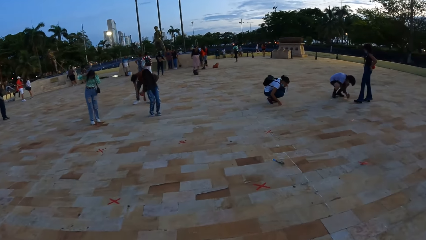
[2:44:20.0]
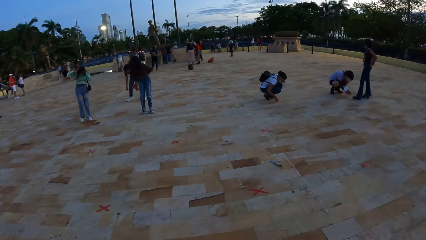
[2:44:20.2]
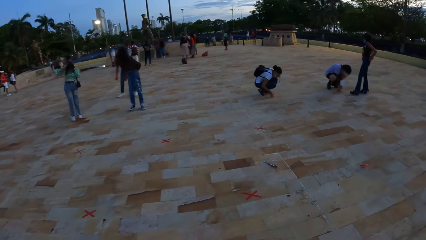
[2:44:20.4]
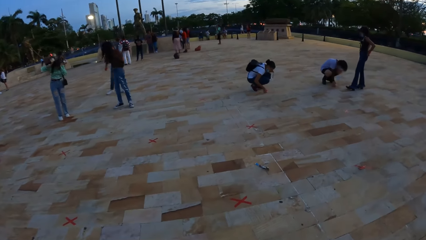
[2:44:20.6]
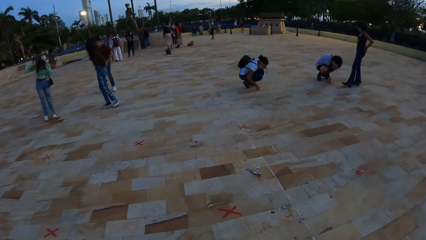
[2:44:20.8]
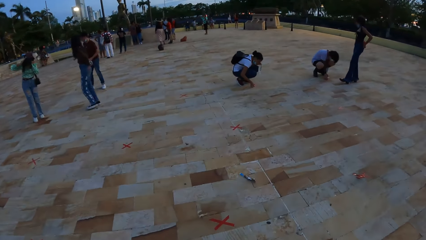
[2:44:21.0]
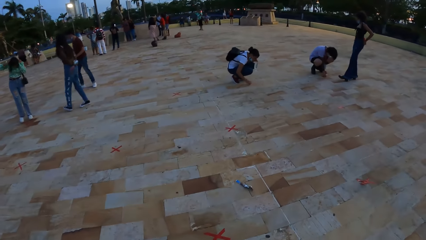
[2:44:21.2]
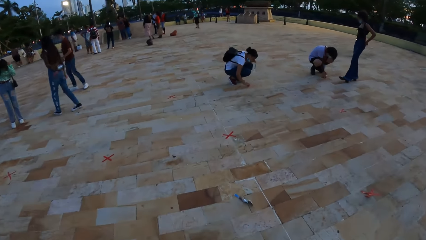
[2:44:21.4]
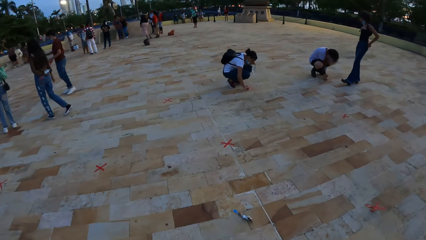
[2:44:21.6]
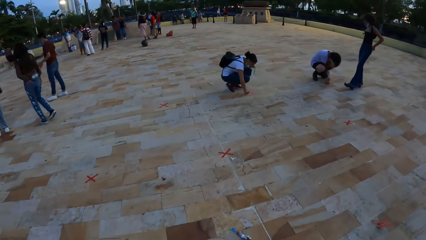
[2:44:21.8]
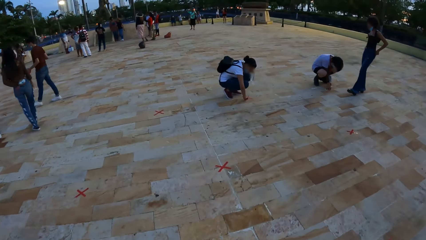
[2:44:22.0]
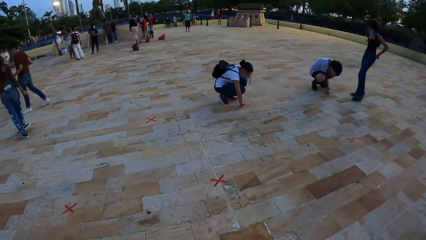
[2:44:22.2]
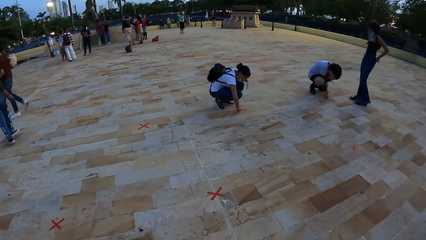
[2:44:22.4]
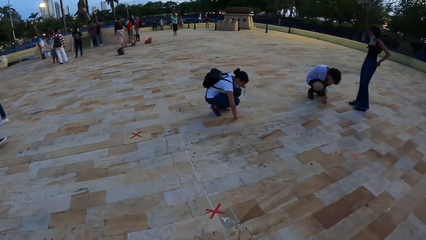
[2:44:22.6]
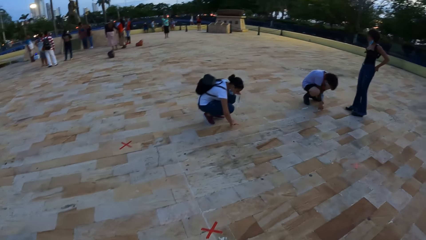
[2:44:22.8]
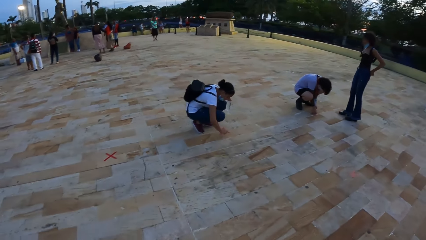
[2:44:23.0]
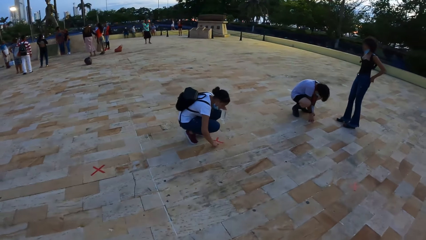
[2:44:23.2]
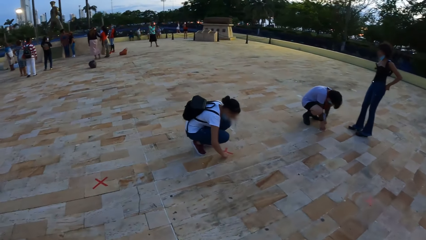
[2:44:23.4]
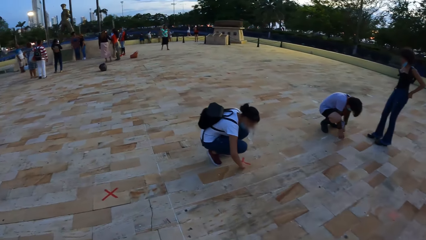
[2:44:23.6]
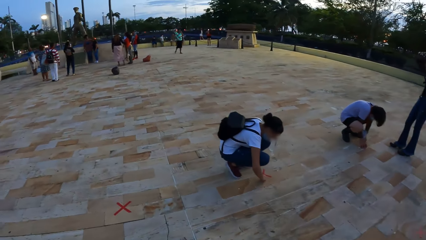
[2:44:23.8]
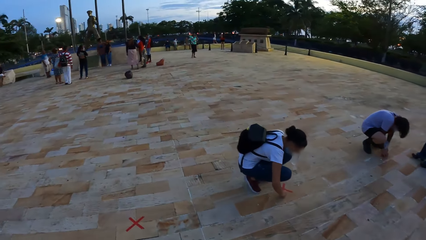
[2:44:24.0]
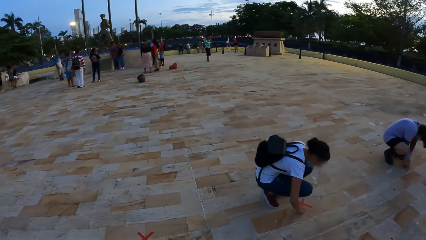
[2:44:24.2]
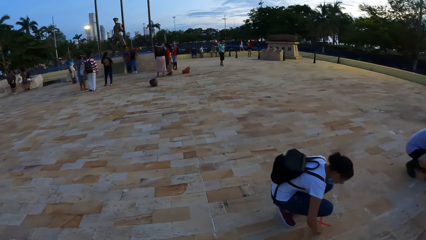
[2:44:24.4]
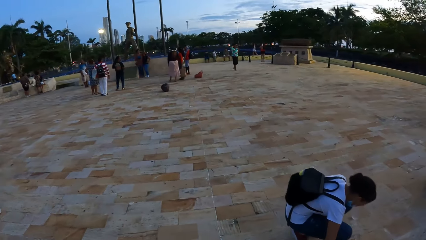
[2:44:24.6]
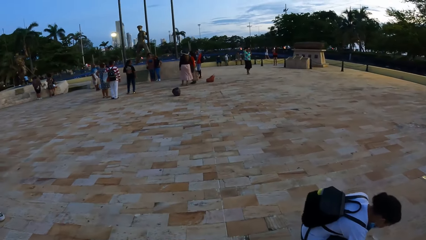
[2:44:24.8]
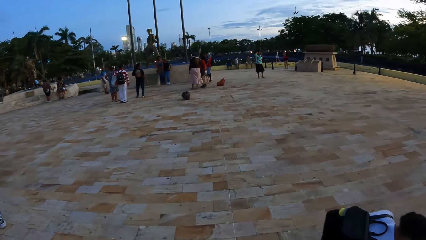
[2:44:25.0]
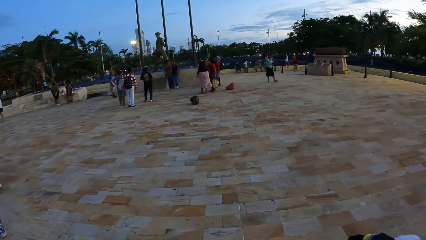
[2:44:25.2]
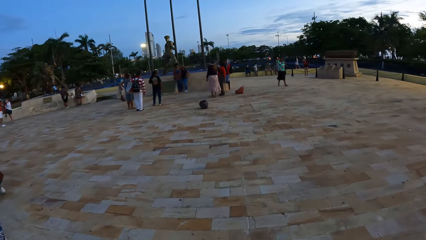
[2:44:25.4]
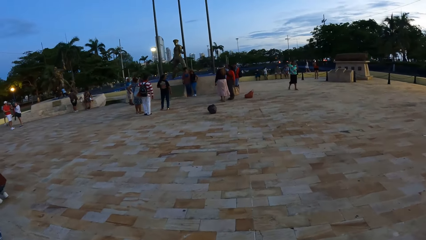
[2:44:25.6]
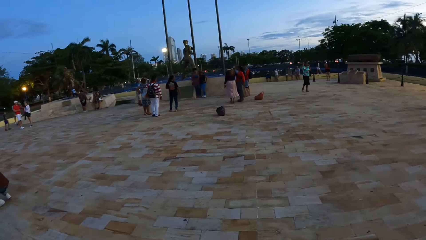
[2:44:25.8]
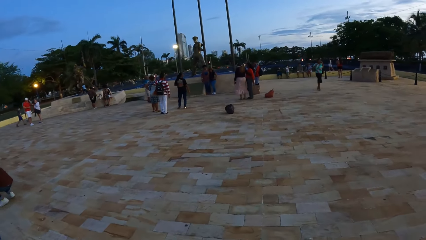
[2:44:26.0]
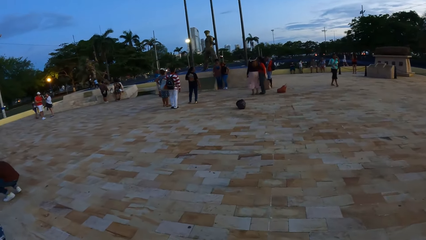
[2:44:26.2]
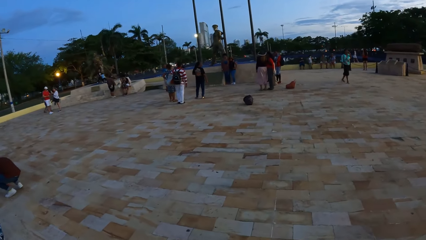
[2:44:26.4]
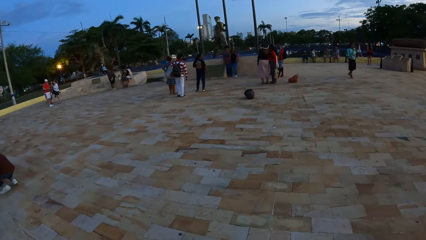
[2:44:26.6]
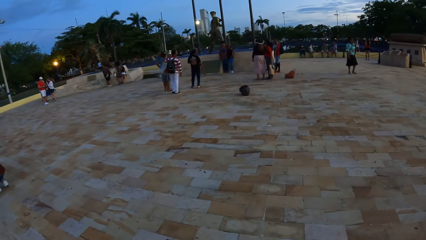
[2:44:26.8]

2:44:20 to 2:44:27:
The camera wearer walks around. The woman peels a tape with her right hand. The man peels a tape with his right hand.

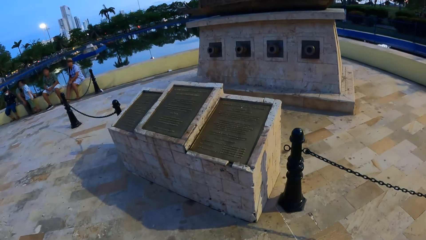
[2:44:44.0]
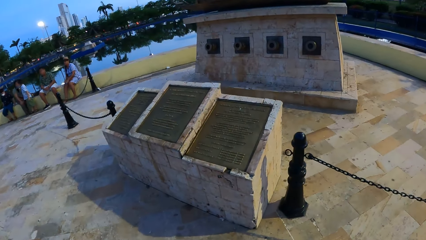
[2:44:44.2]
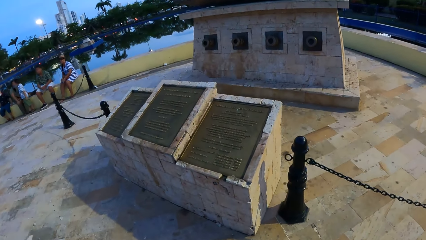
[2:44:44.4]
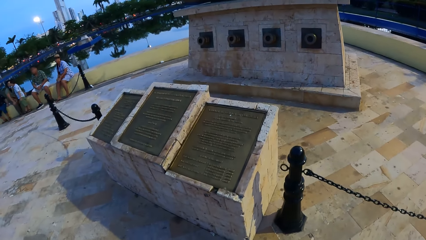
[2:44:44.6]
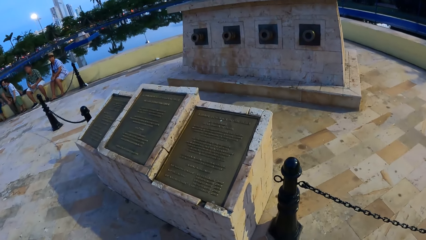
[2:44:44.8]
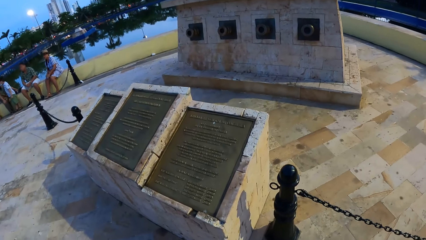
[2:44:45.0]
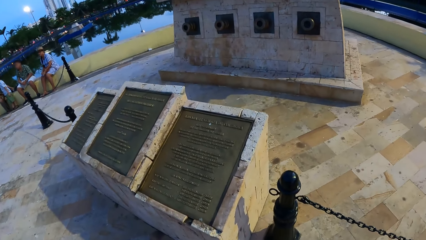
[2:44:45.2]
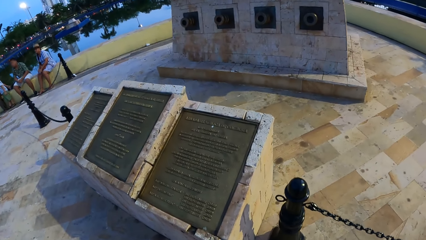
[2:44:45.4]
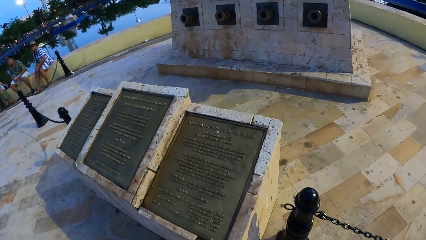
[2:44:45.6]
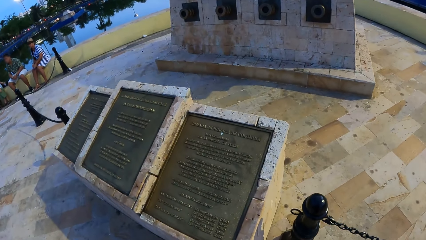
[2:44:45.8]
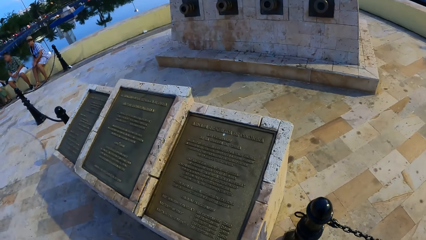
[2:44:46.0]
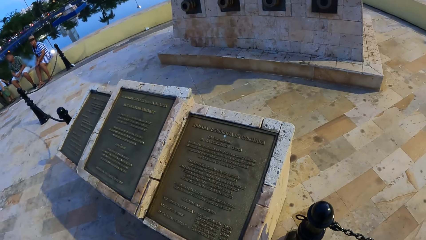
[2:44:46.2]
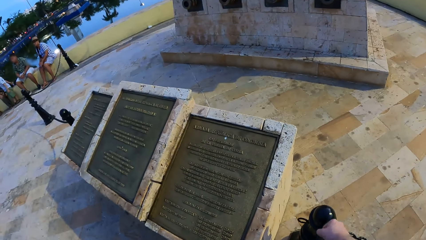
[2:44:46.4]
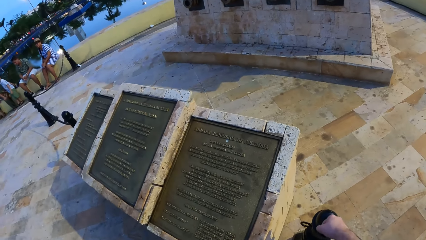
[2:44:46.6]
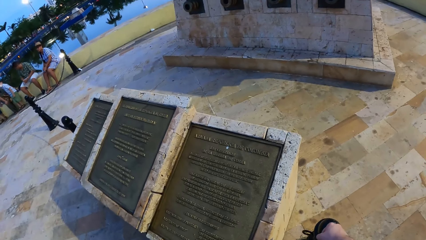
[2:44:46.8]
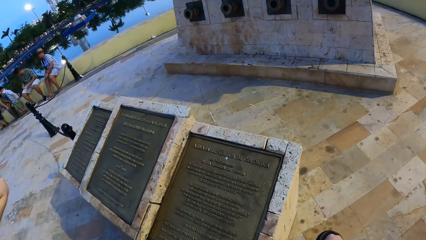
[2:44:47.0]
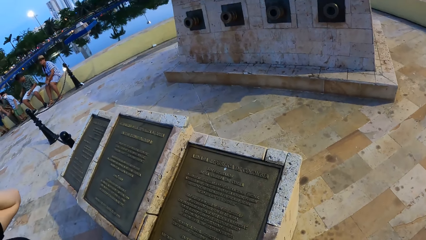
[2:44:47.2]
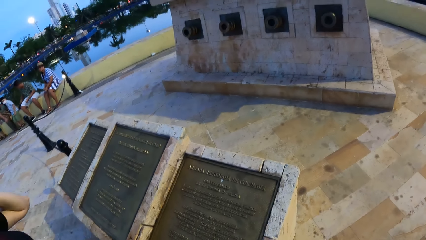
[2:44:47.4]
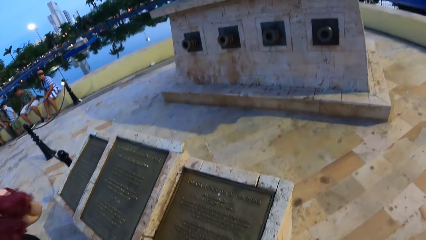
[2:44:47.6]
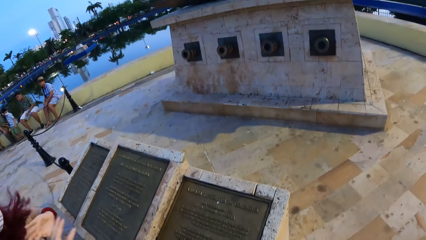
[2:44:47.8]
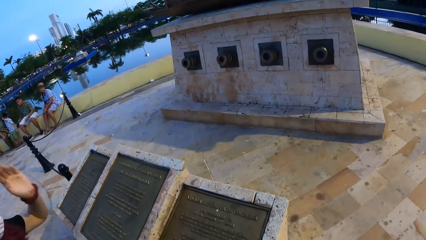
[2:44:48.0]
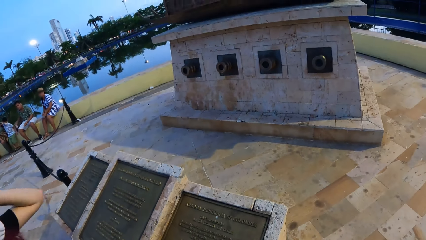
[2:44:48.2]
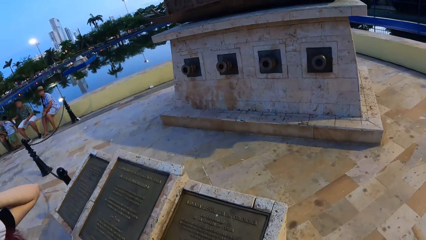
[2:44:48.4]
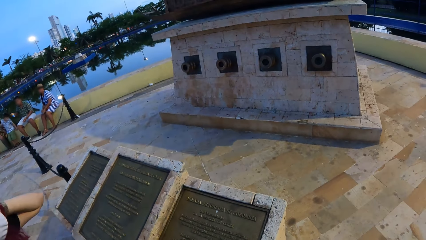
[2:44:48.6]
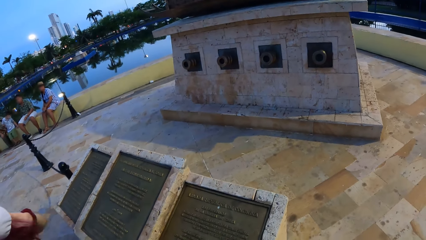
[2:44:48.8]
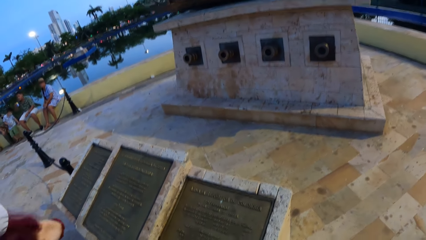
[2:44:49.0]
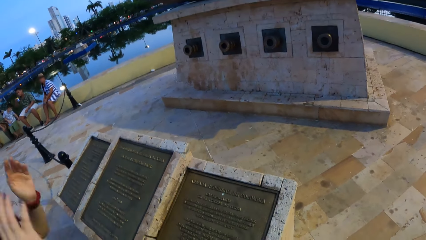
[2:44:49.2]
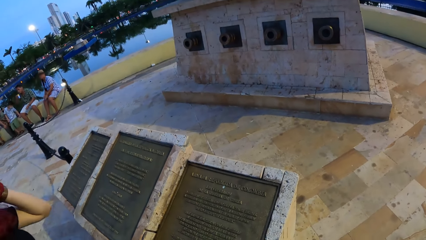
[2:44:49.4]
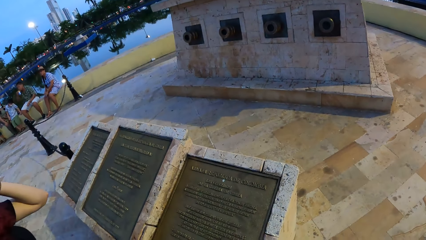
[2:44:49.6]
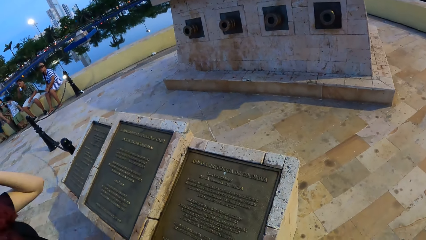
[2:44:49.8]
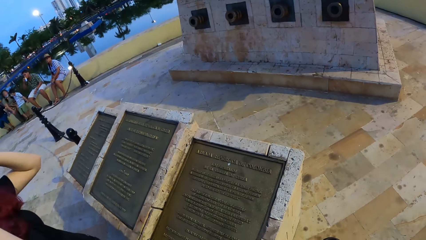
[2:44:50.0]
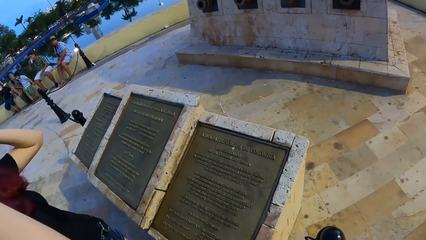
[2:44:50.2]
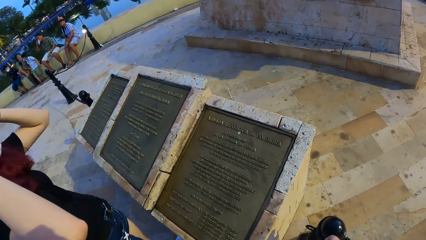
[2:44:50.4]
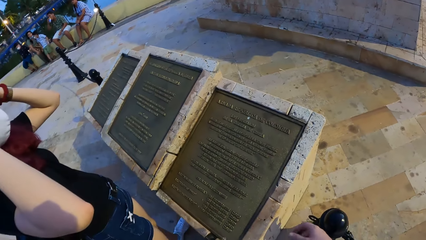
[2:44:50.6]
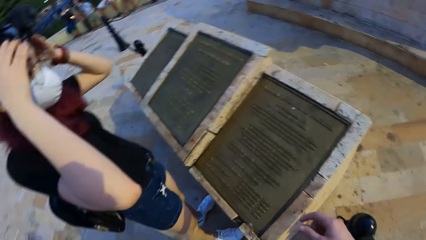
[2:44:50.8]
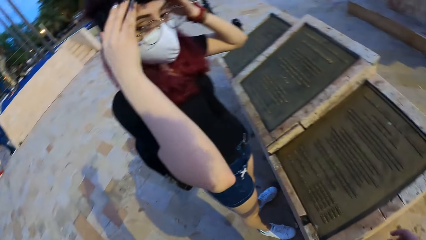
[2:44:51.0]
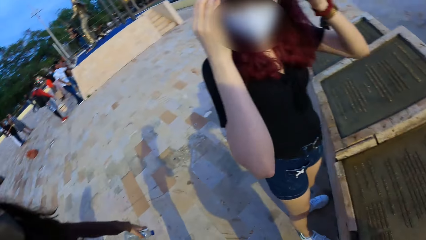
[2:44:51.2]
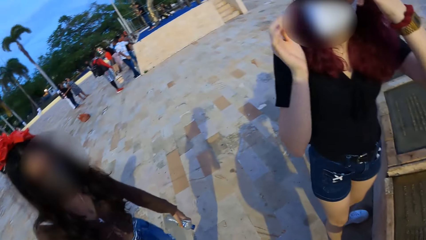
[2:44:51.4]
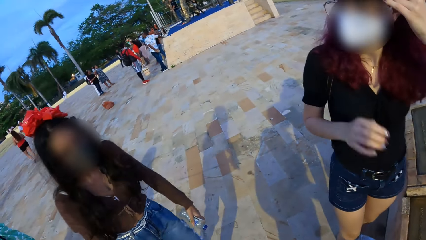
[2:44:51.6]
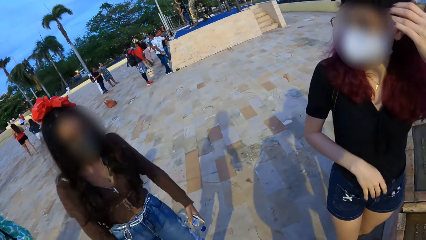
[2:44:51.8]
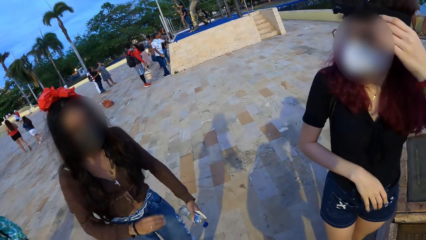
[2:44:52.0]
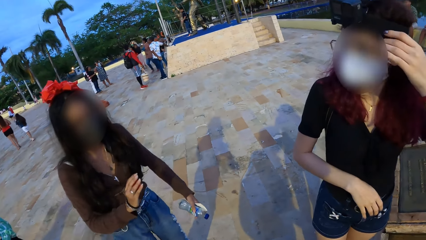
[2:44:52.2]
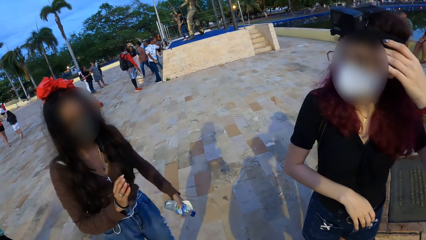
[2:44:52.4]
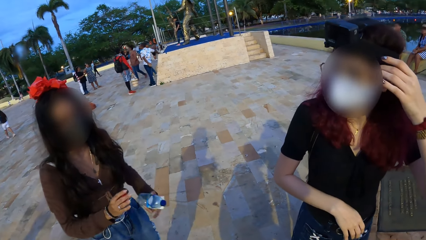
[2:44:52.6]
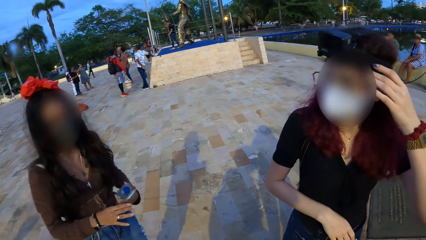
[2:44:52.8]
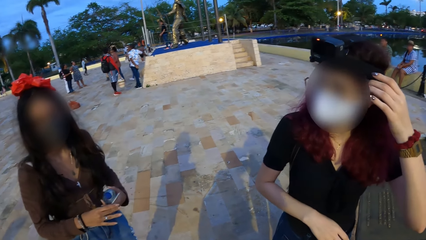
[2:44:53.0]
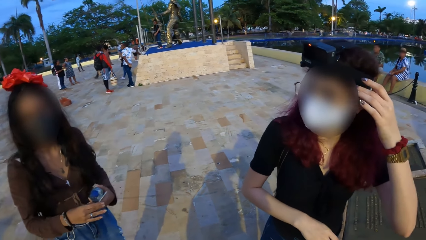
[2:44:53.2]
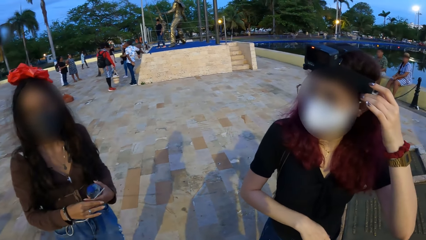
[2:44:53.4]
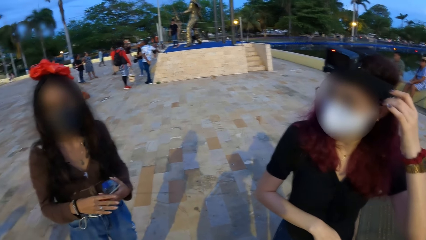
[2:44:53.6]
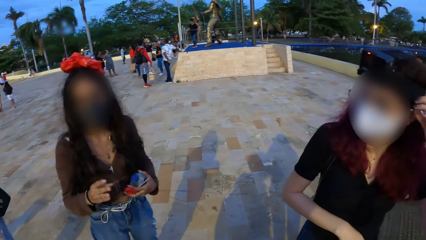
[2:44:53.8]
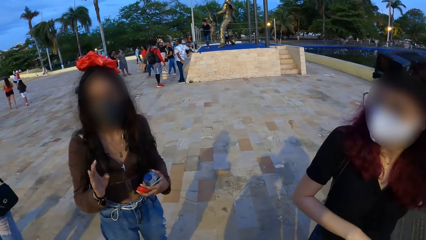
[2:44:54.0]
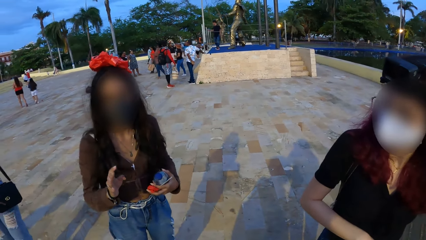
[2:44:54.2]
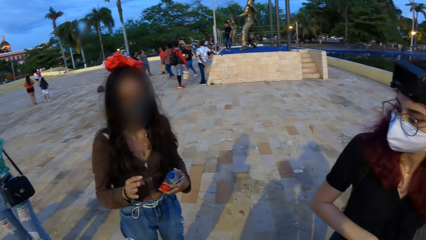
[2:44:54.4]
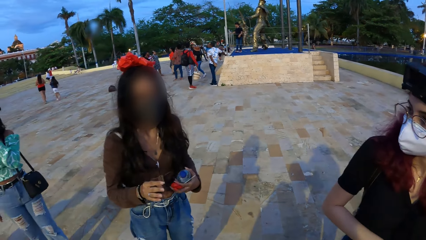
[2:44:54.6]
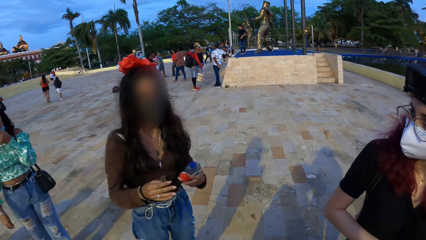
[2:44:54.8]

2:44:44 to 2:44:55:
The camera wearer reads from a stone book. The woman touches her hair with her right hand. The camera wearer looks around. The woman touches a camera with both hands. Another woman interacts with the camera wearer and the first woman. The other woman passes a red container from her left hand to her right hand.
